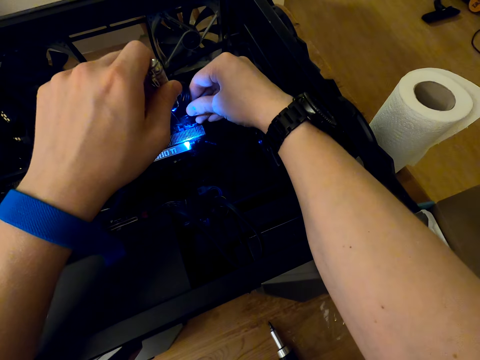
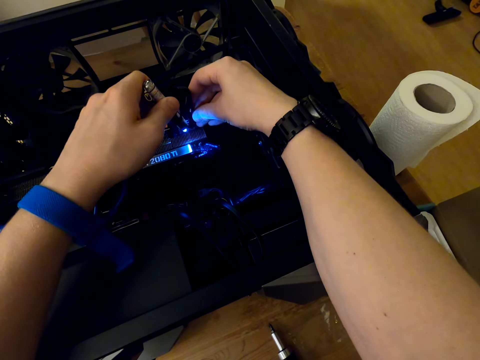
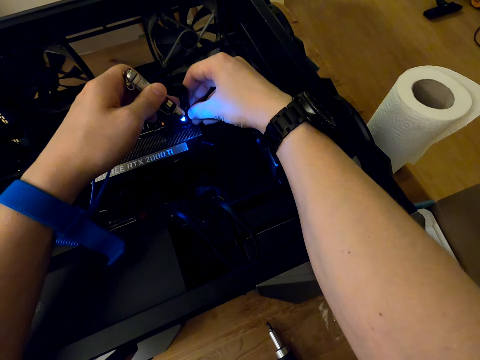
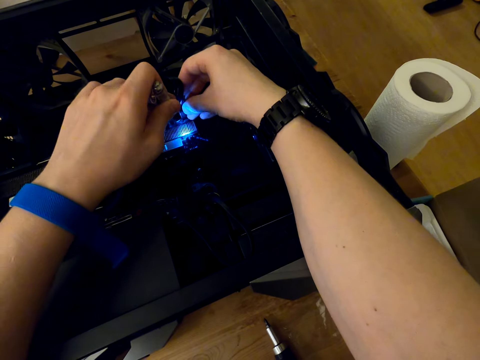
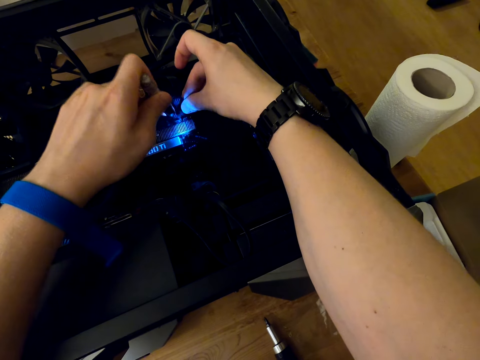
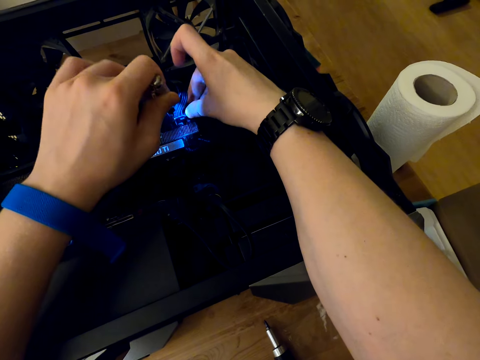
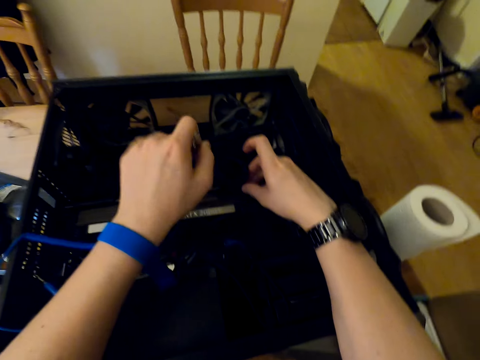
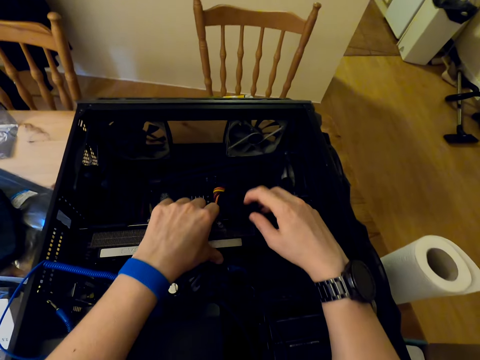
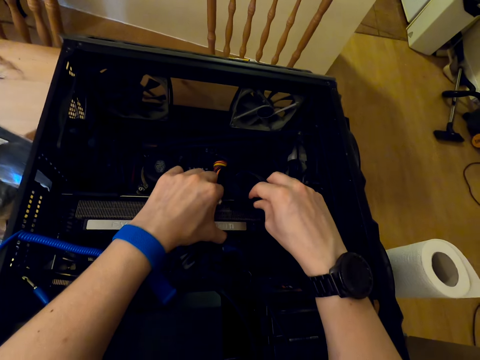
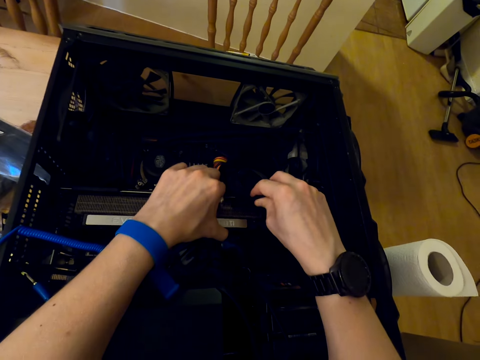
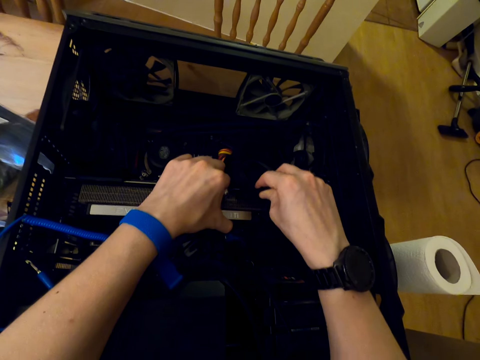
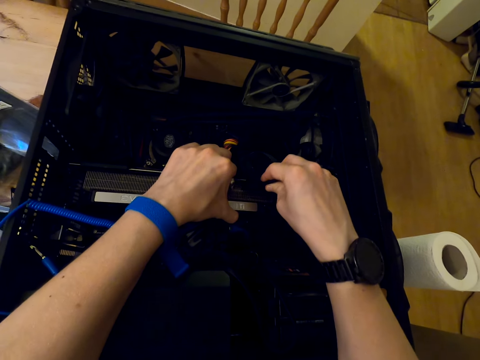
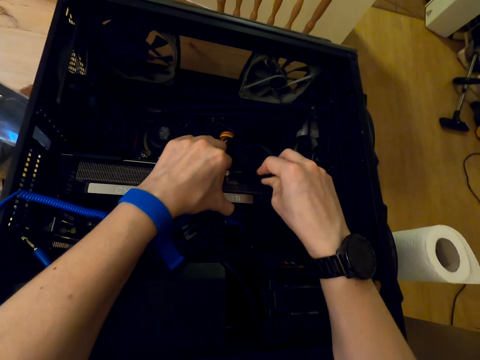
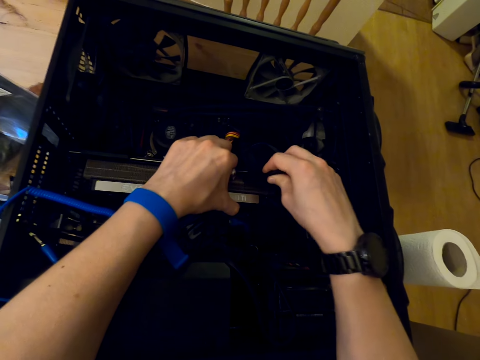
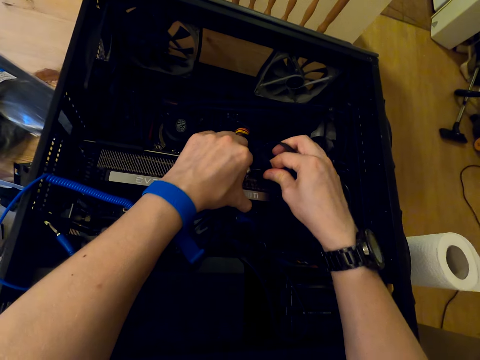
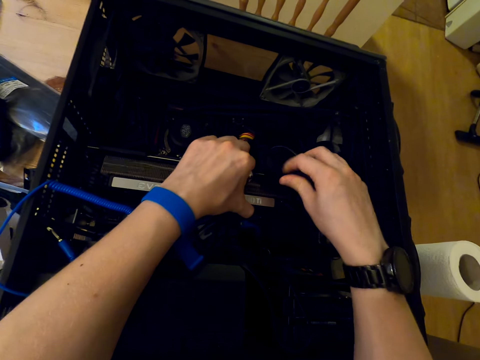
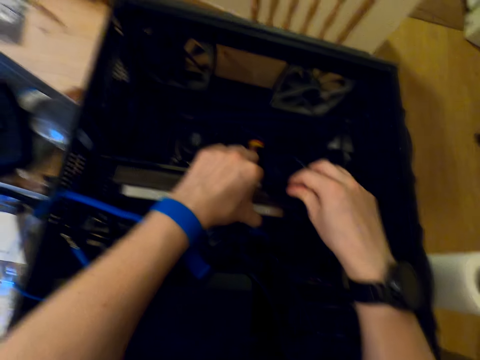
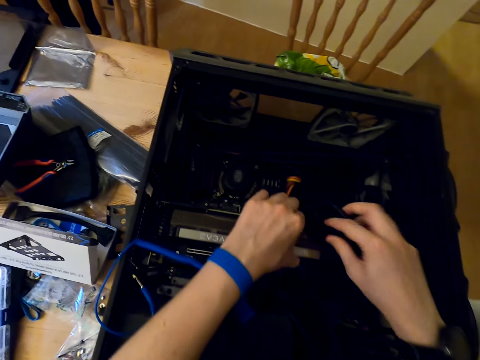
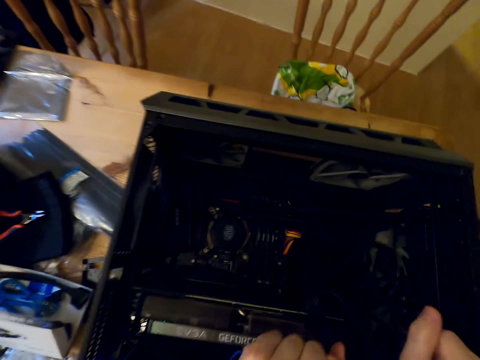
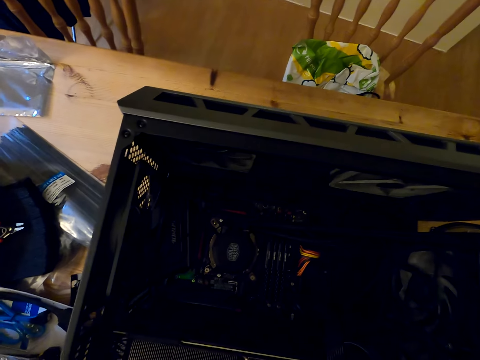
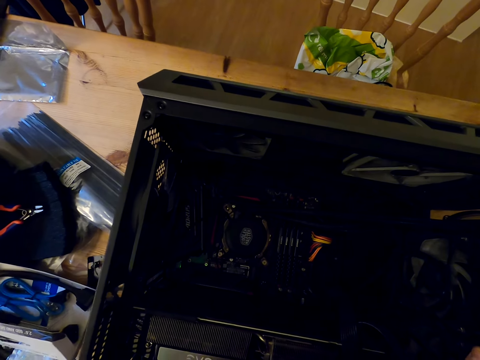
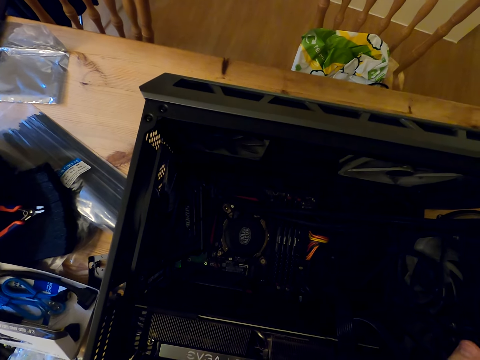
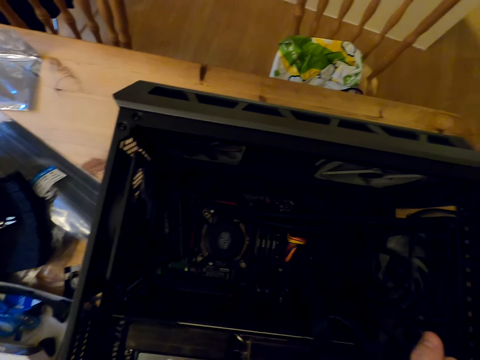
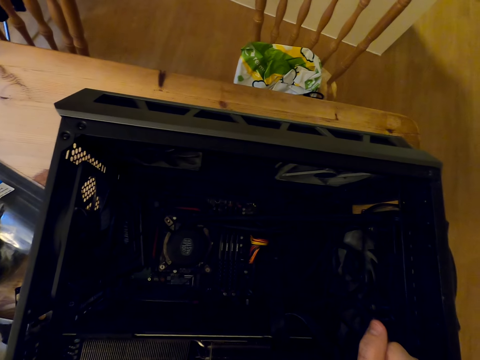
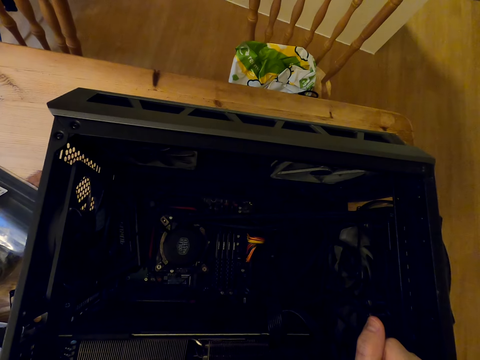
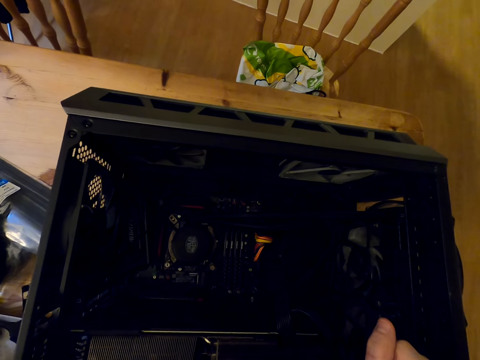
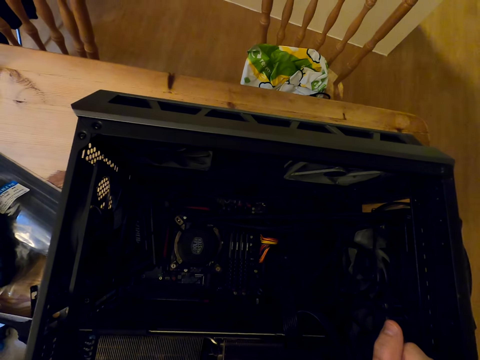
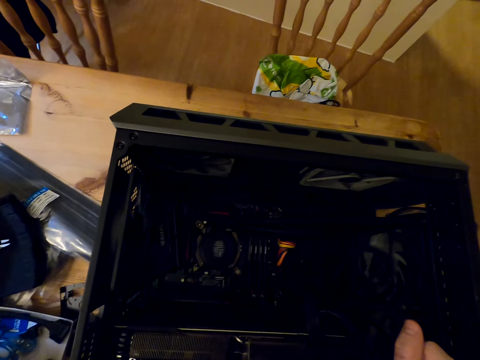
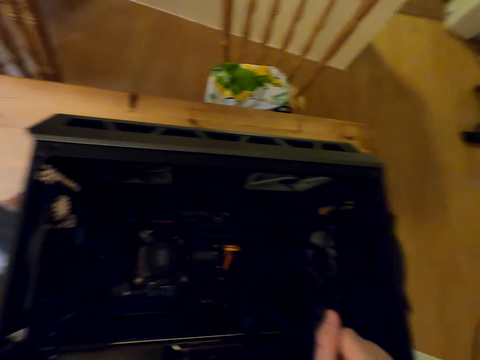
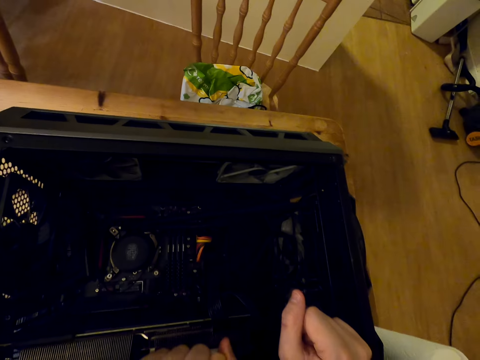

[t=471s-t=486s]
The camera wearer leaves the cable. They stare at the parts of a cooler master machine.

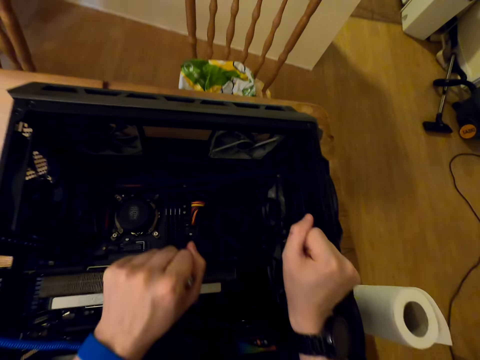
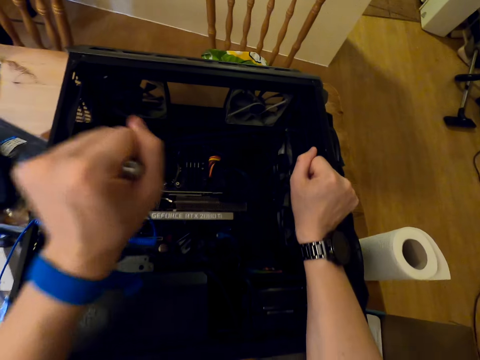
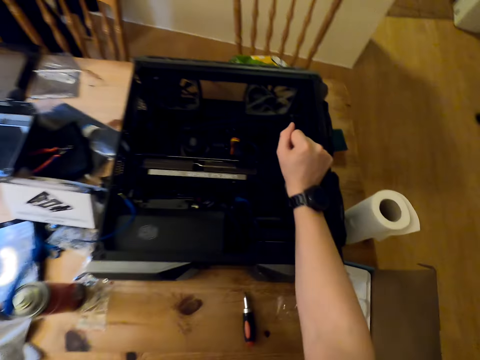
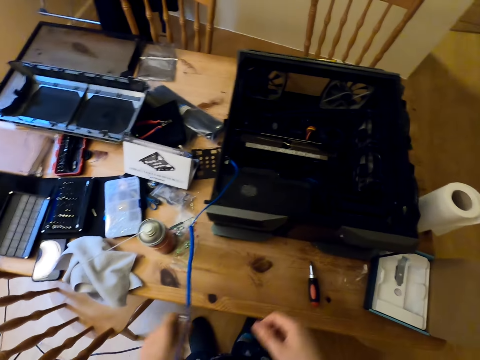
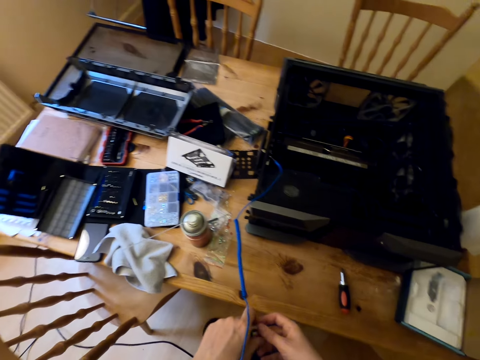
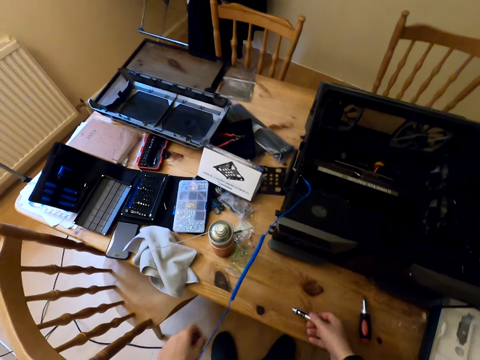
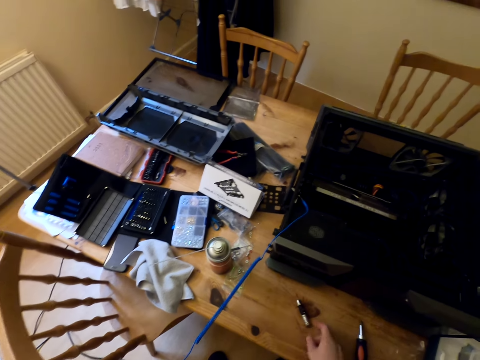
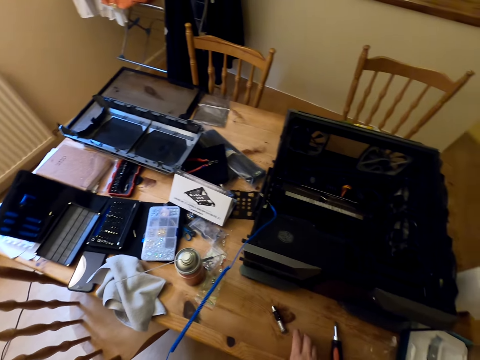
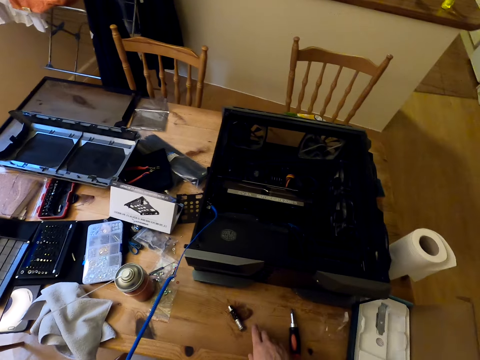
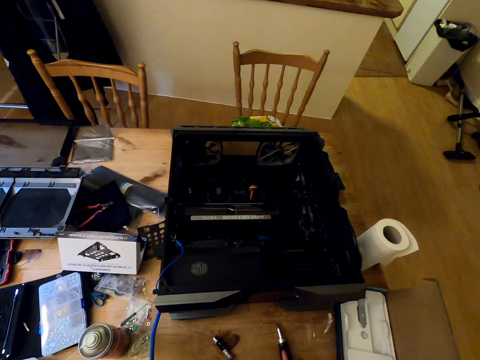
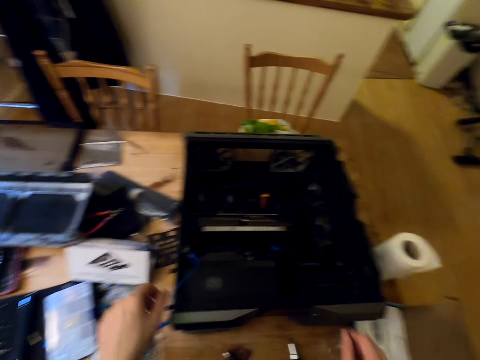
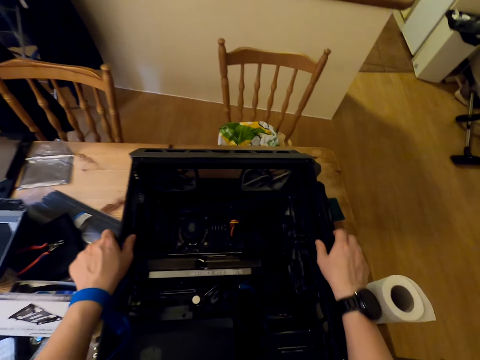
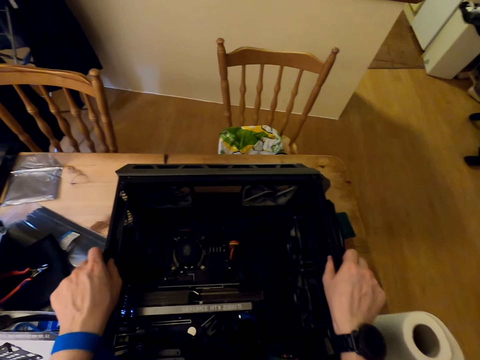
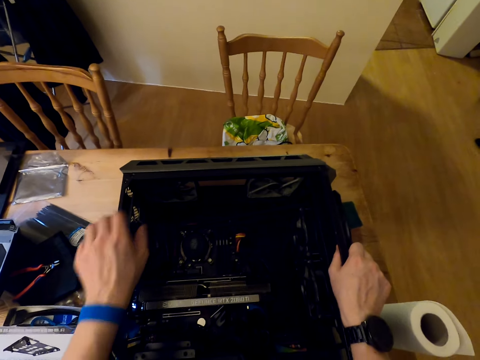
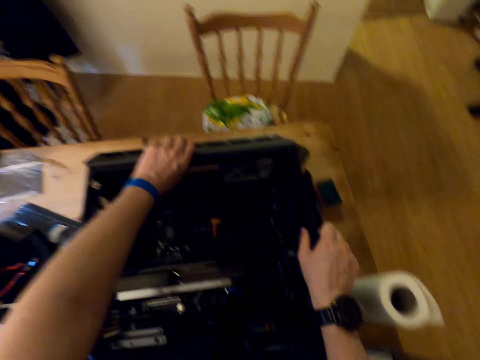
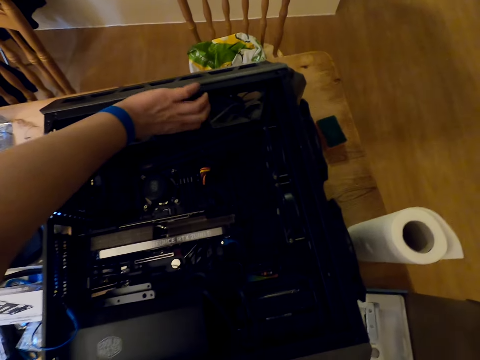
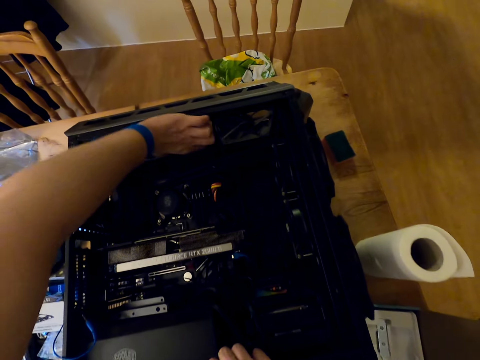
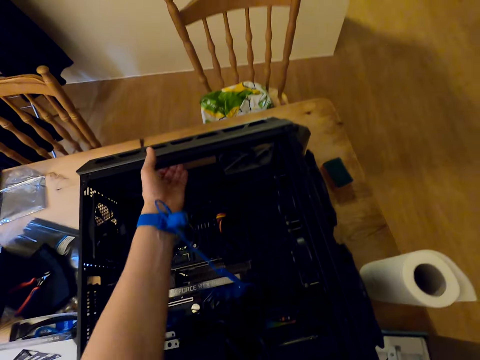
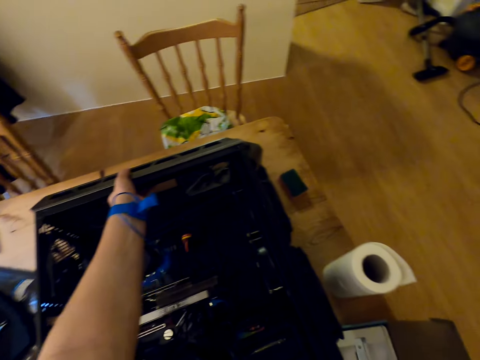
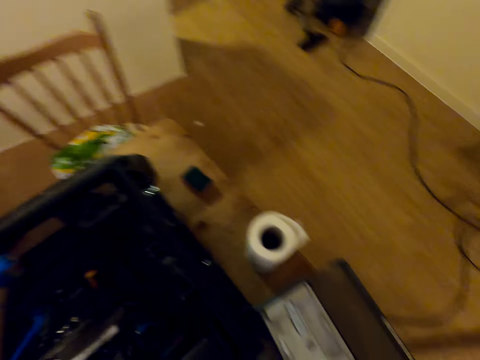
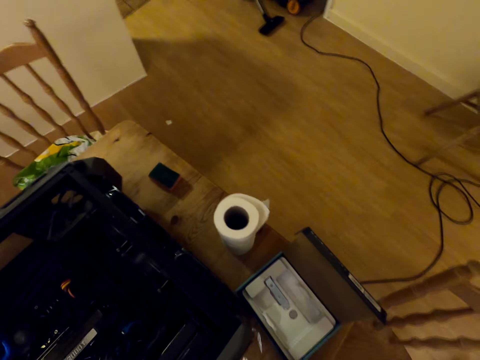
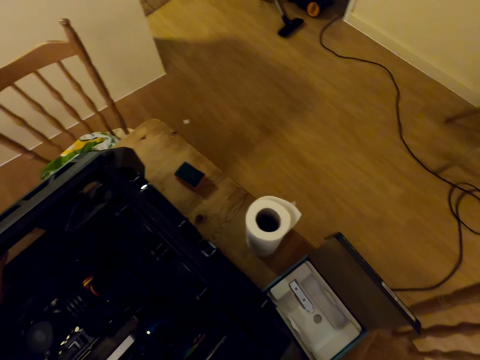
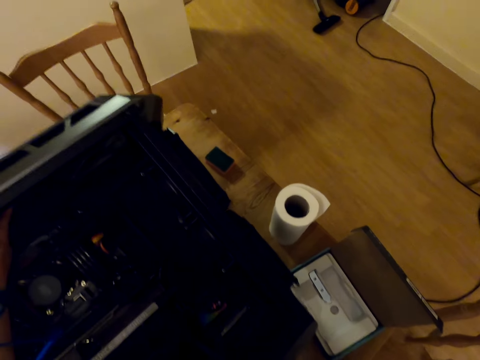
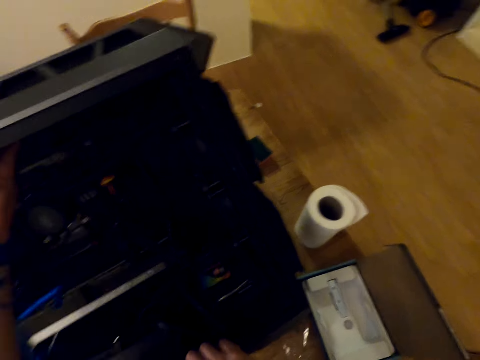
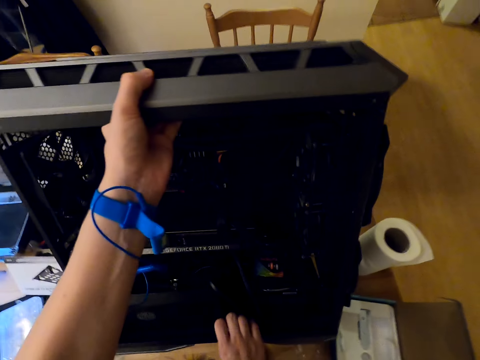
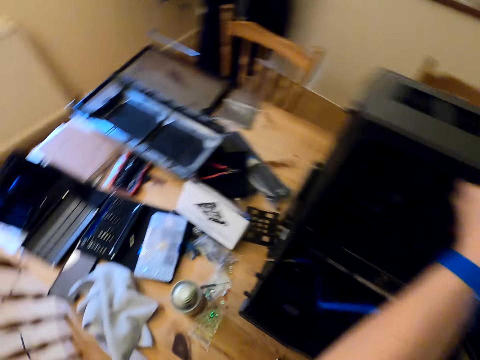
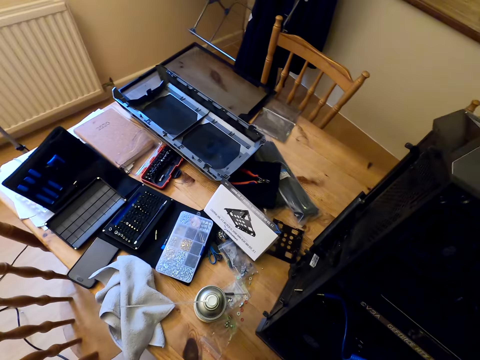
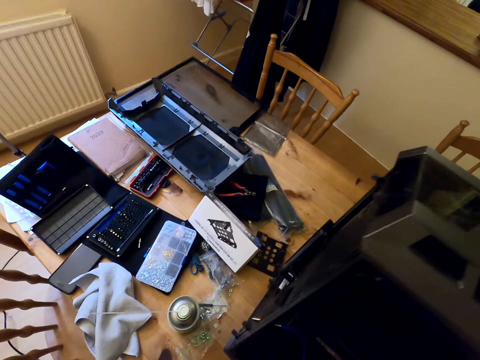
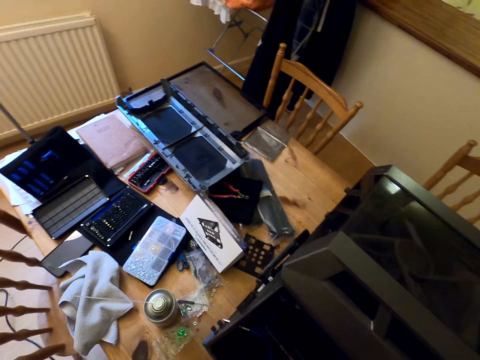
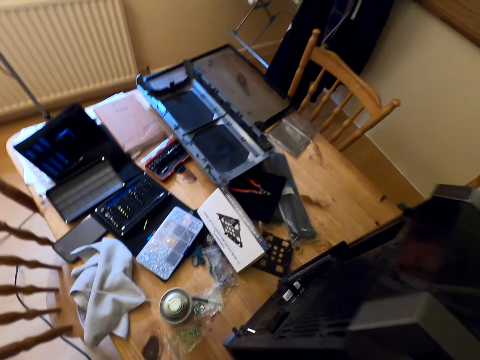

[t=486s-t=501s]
The camera wearer drops the torch on the table. They hold the CPU. They stare at the parts of a cooler master machine. They raise the CPU. They move the cooler master machine on the table.
